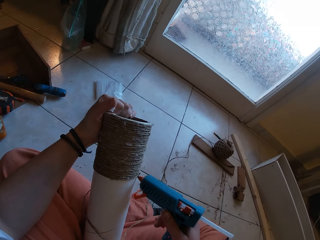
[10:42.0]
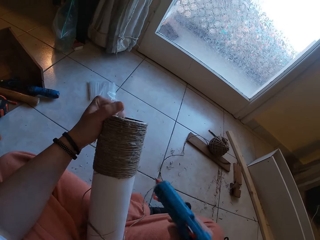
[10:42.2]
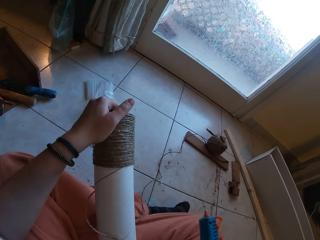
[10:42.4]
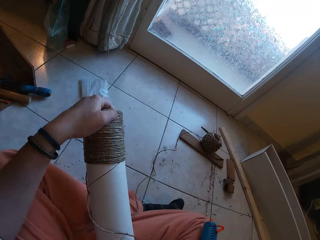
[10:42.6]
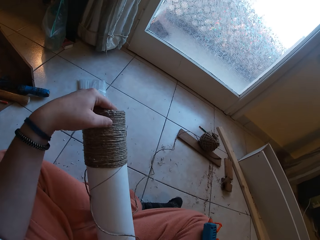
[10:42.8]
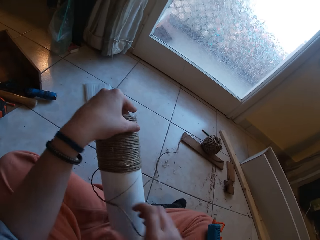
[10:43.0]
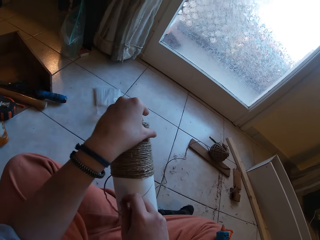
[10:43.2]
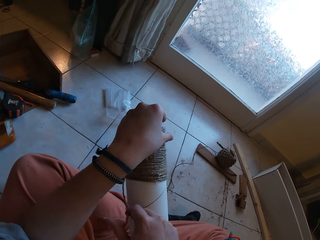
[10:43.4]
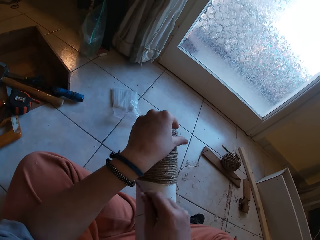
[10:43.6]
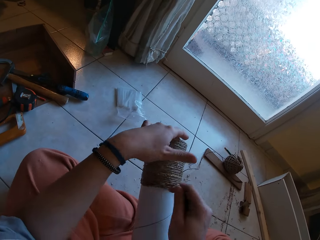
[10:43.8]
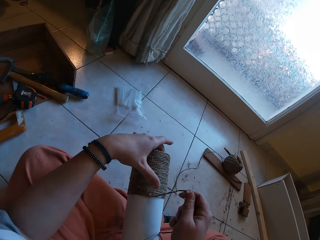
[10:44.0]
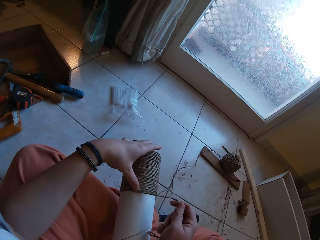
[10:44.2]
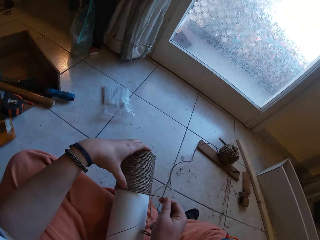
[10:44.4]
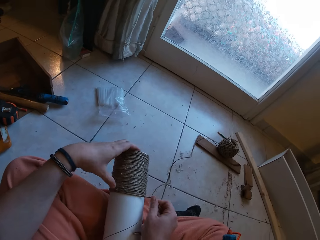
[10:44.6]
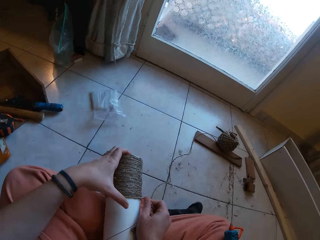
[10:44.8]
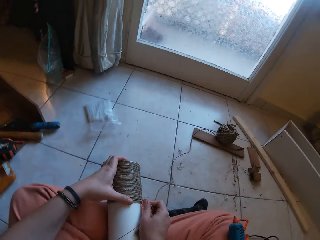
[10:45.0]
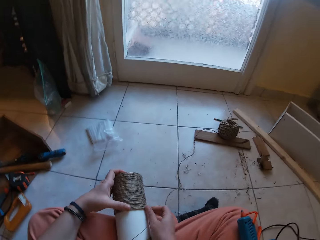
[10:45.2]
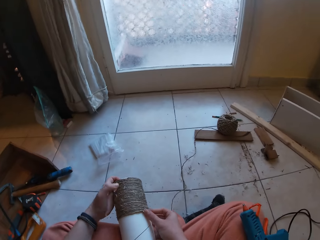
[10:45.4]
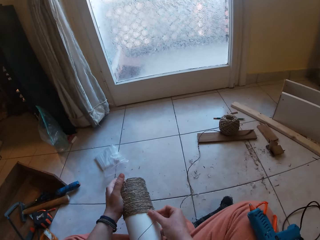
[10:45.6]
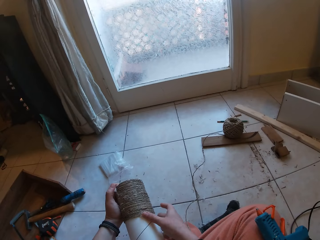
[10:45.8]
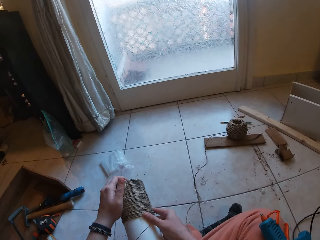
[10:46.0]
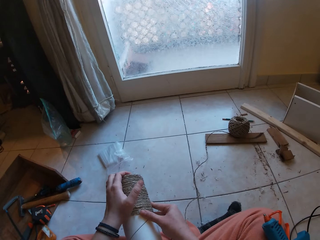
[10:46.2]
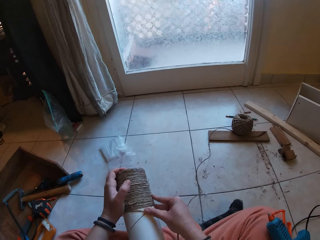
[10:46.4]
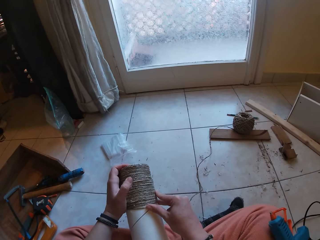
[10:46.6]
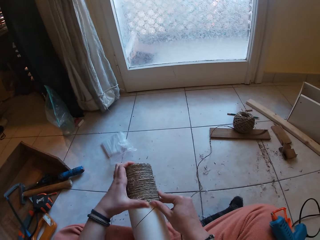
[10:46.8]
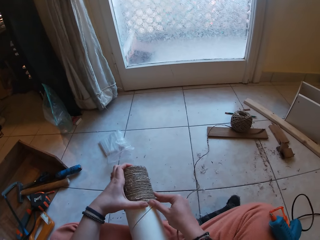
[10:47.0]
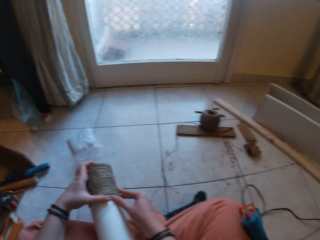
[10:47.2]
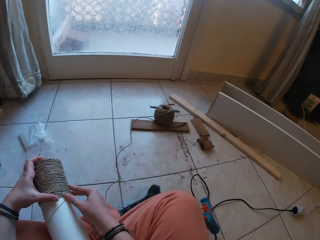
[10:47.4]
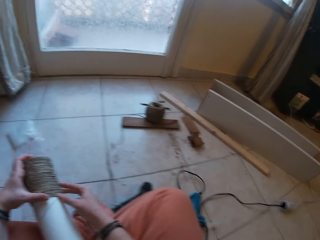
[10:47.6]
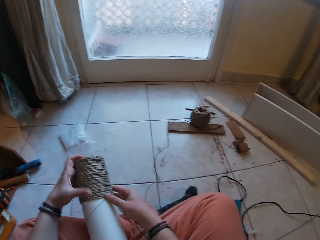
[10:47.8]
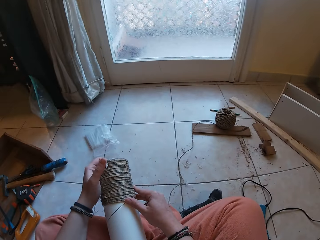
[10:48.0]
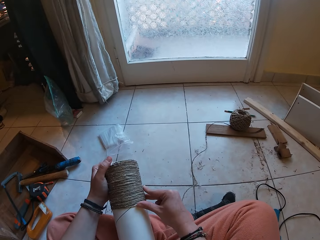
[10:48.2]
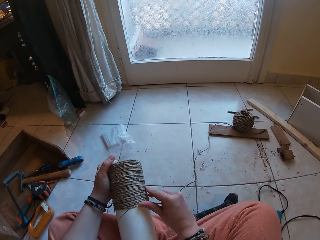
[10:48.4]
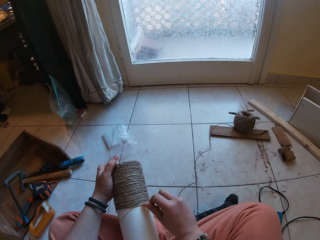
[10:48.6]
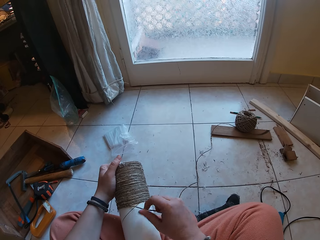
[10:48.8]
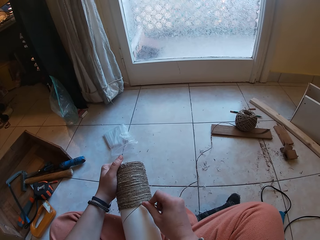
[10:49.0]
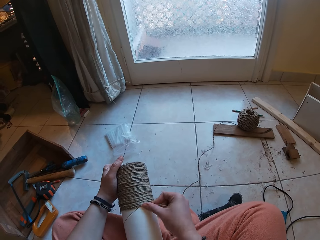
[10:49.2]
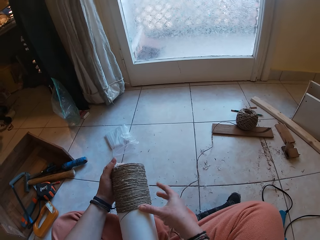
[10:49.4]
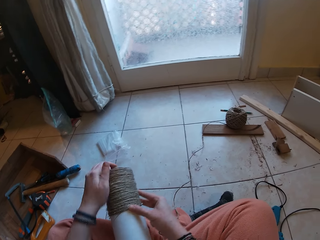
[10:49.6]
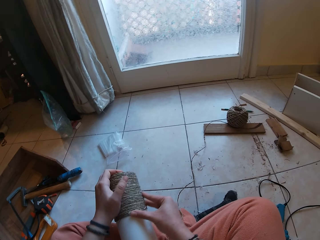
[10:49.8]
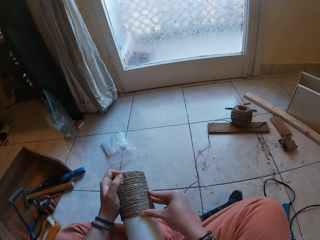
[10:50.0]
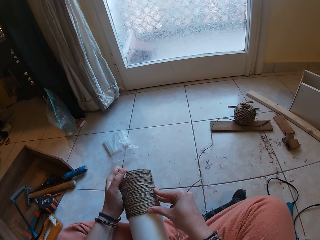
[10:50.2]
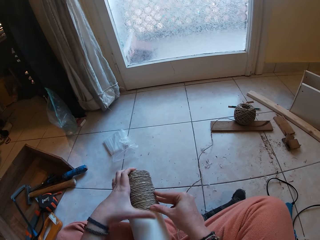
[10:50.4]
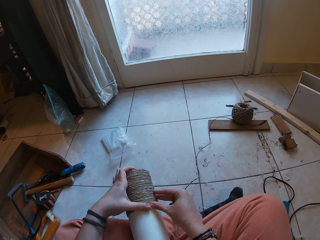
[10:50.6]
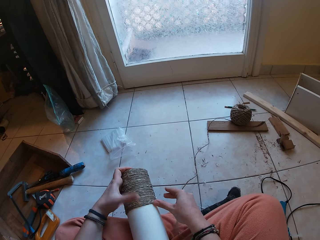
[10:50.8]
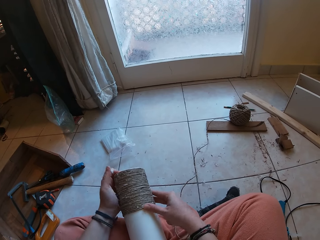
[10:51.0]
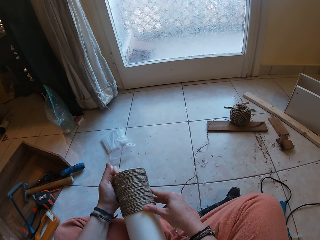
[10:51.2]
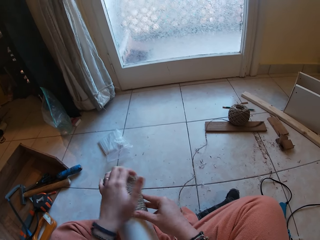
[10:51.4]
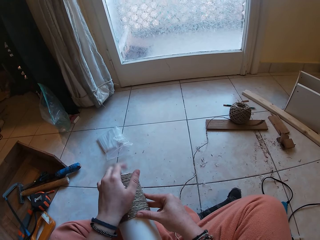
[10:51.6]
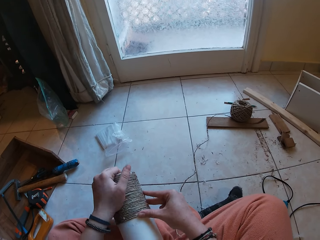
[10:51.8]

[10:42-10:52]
The camera wearer drops the glue gun on his lap with his right hand. He glues the yarn around the yarn cylinder gently with both hands. He rolls the rope around the box.

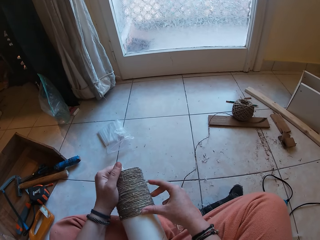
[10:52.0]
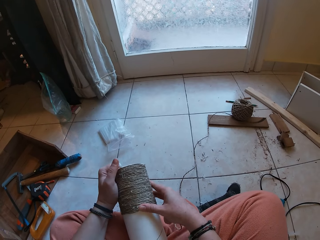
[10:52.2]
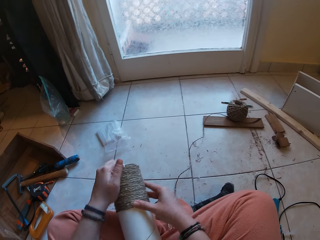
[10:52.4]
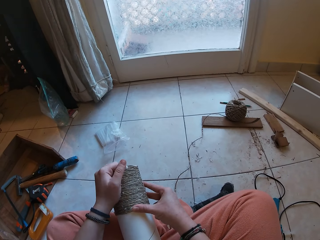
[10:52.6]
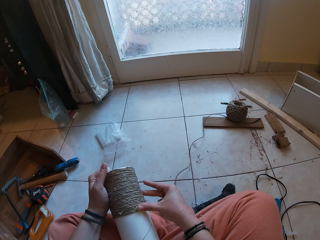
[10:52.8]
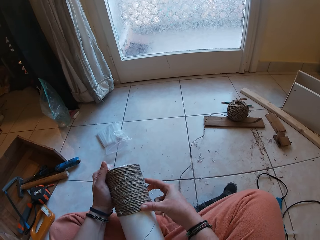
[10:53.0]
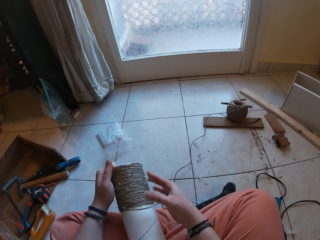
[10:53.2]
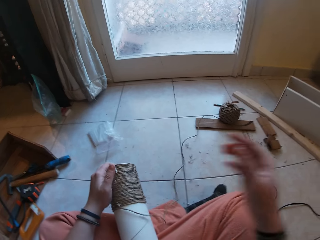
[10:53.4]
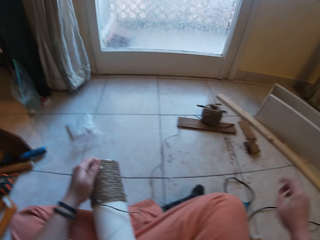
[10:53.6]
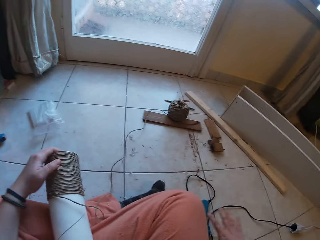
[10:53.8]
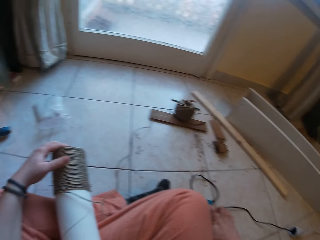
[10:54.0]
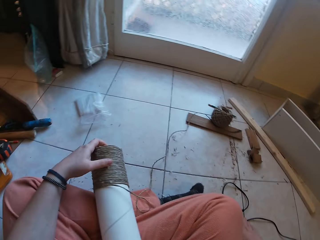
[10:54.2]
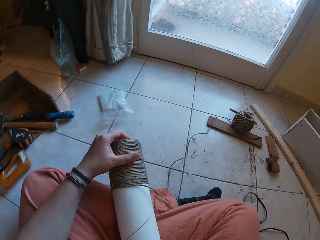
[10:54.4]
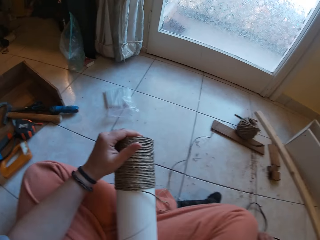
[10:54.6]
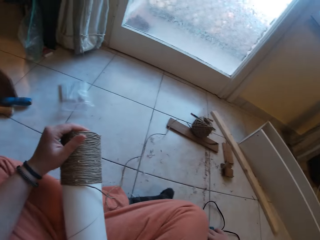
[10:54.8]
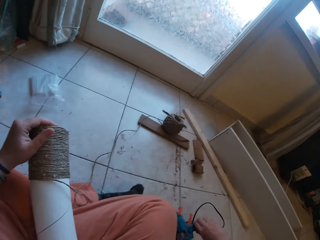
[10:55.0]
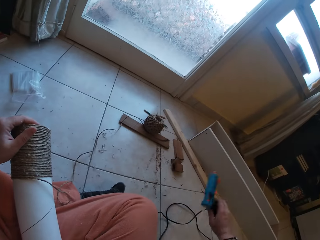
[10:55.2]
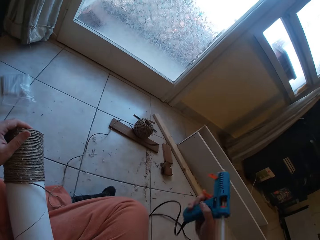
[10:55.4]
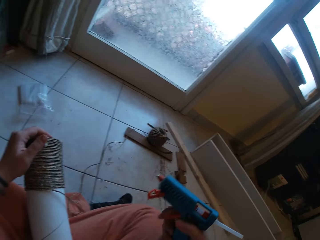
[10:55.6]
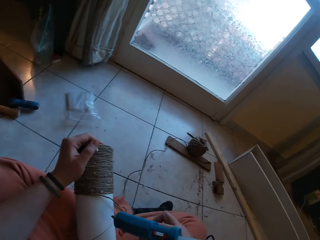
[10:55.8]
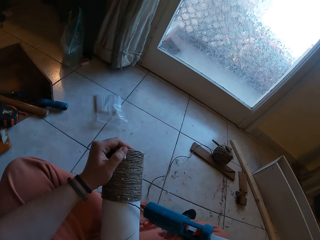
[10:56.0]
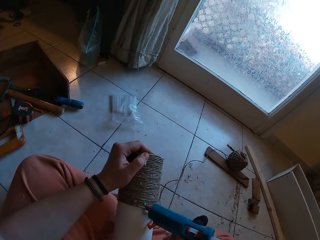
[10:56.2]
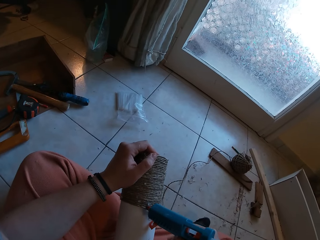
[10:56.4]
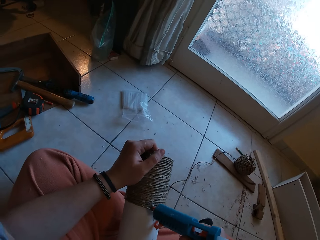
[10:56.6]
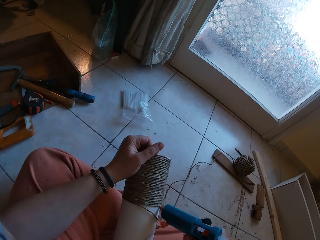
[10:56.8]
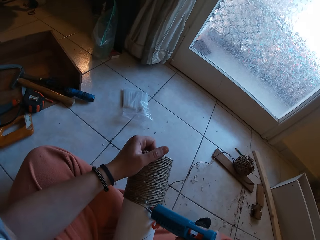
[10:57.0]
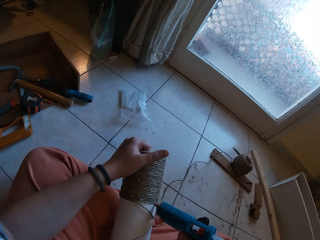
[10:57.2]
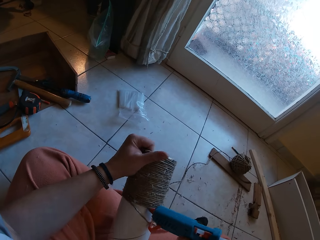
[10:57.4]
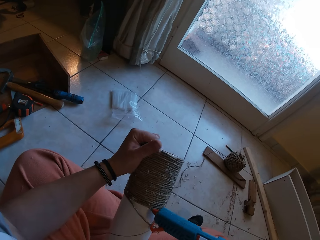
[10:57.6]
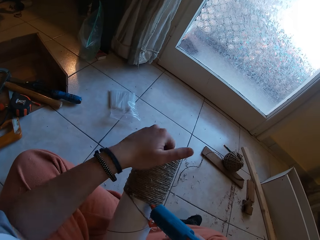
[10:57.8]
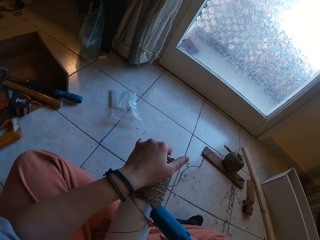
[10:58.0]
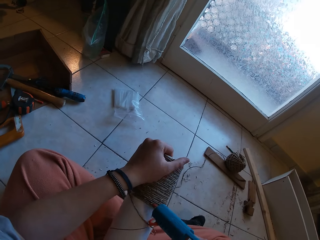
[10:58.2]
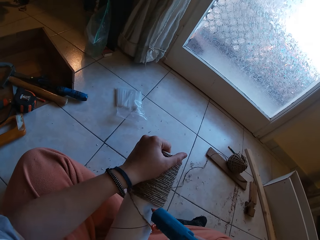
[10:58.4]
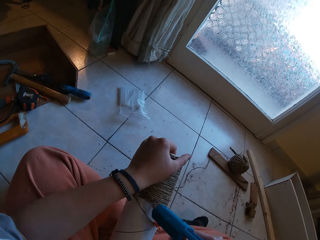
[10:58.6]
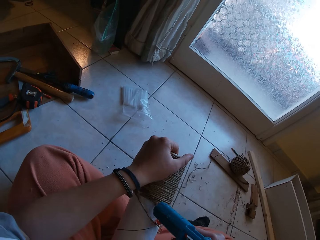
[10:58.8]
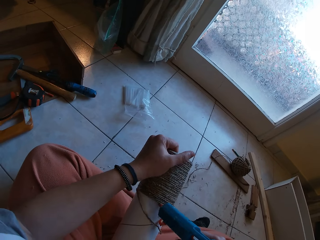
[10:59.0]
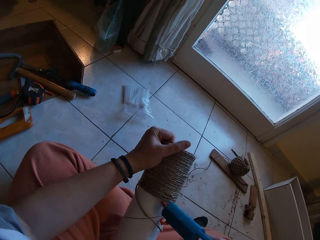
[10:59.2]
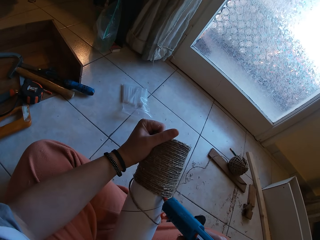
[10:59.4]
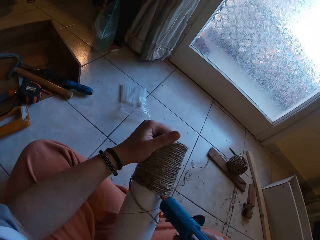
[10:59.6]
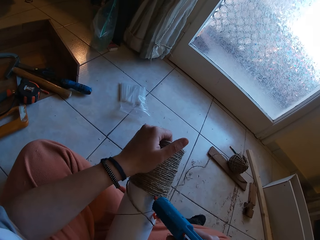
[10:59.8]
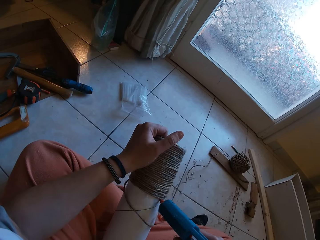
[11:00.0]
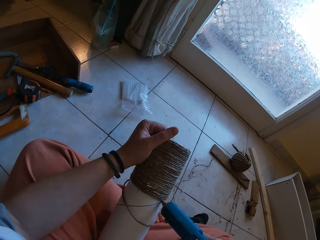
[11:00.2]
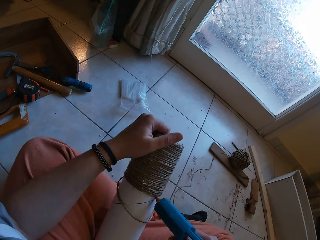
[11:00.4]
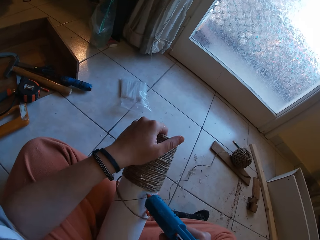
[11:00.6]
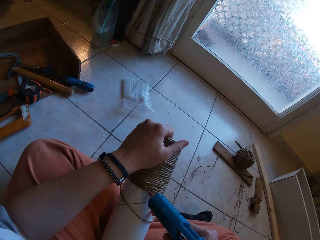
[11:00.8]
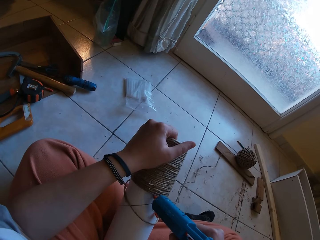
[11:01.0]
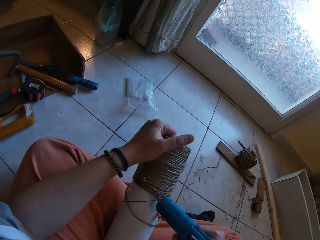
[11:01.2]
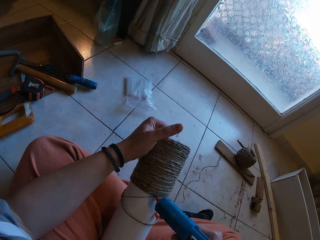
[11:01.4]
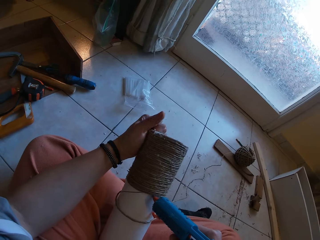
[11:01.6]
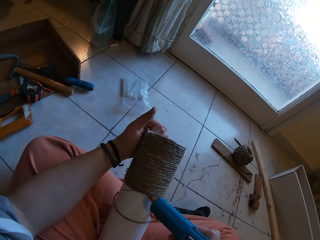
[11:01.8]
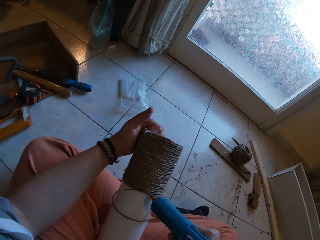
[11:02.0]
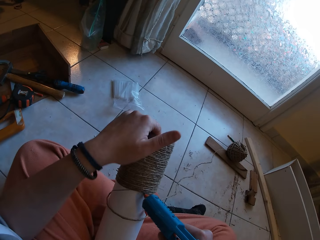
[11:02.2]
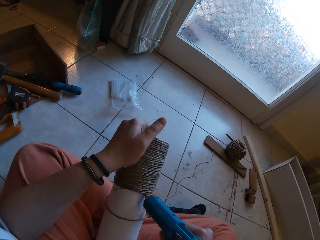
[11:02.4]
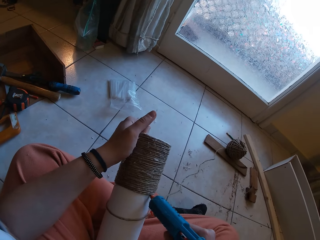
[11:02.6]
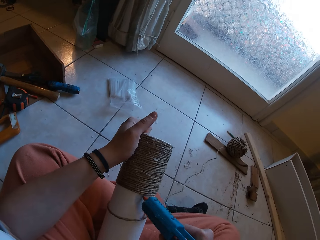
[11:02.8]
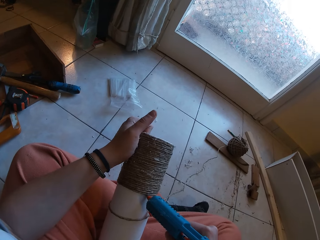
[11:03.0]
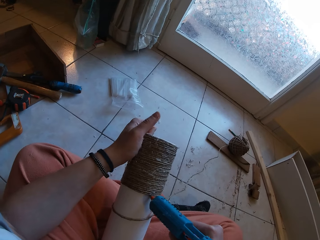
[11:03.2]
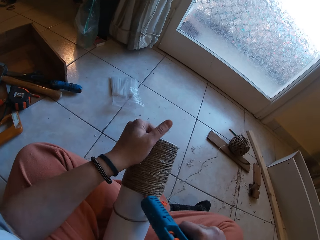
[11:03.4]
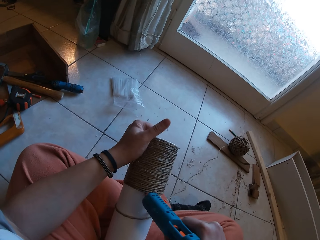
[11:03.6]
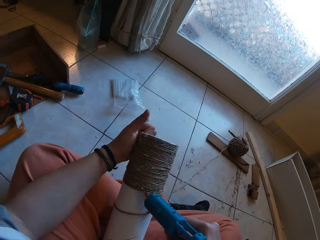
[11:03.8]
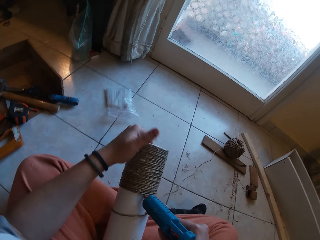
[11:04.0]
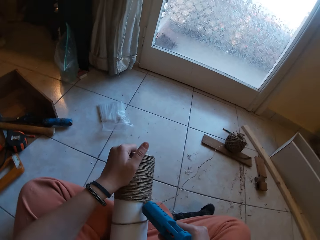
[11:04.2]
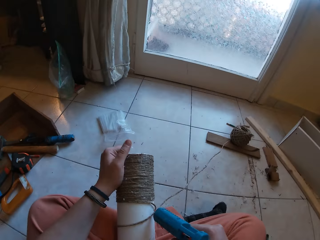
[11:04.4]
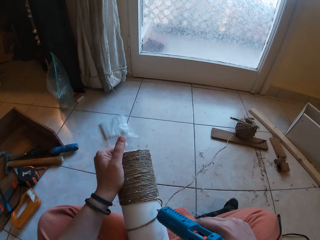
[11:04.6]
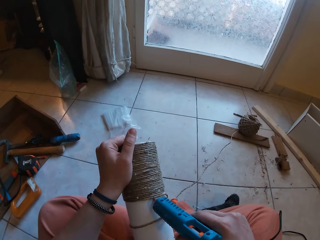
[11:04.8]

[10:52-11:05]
The camera wearer picks the glue gun from the floor with his right hand. He applies glue on the yarn with the glue gun in his right hand.
